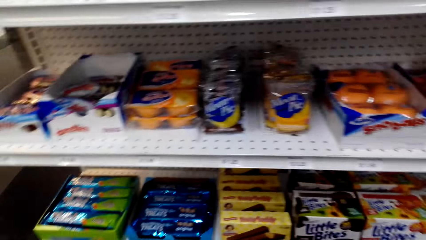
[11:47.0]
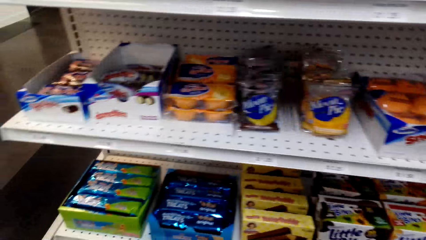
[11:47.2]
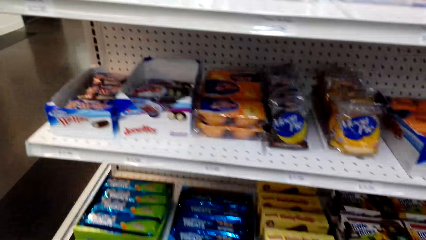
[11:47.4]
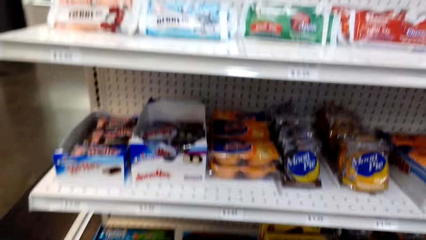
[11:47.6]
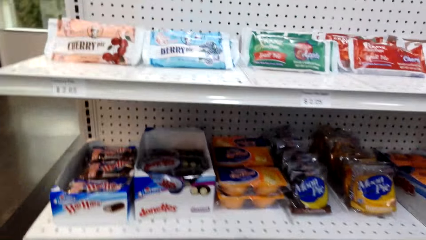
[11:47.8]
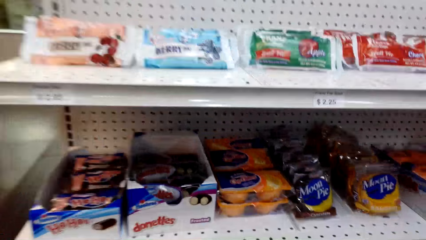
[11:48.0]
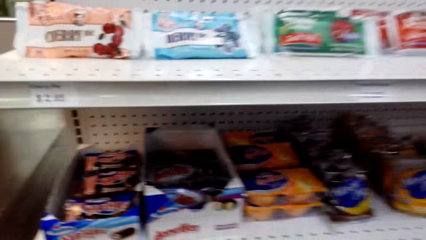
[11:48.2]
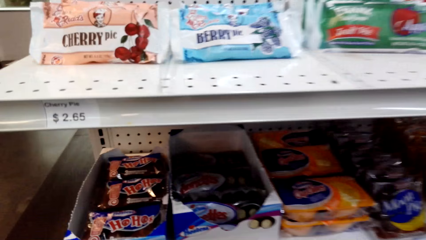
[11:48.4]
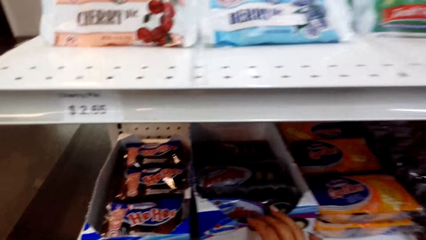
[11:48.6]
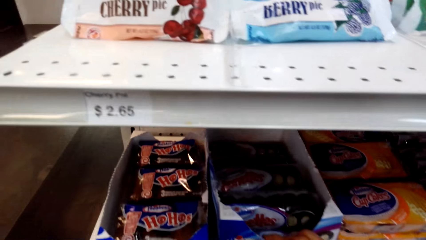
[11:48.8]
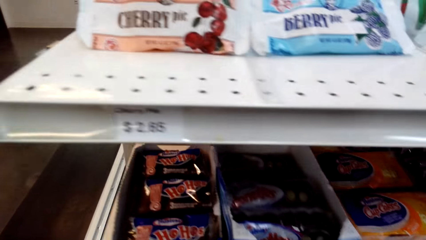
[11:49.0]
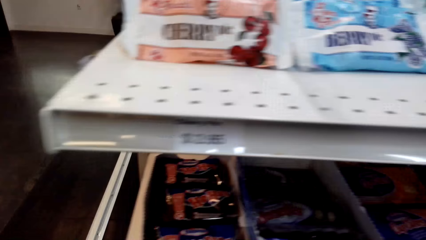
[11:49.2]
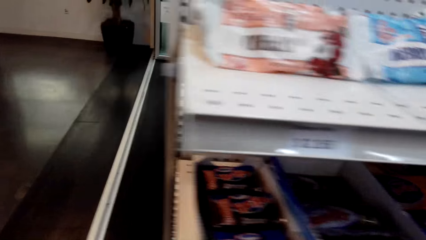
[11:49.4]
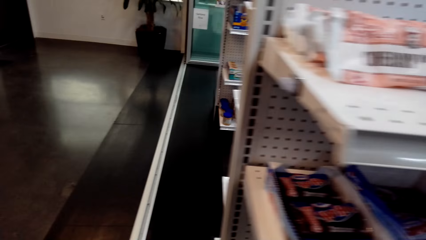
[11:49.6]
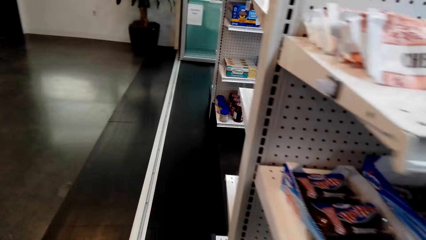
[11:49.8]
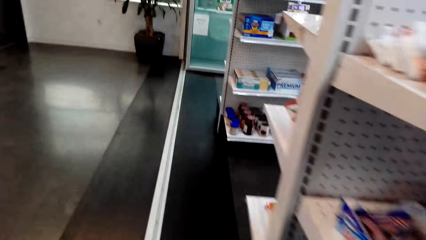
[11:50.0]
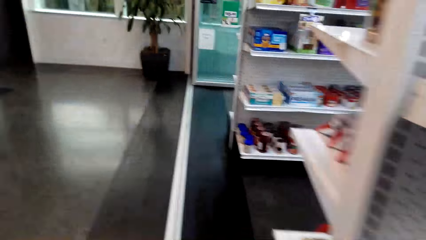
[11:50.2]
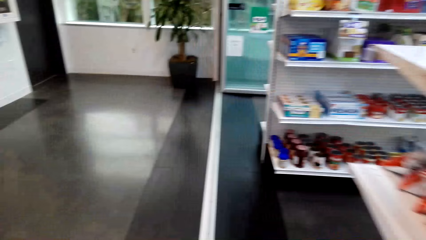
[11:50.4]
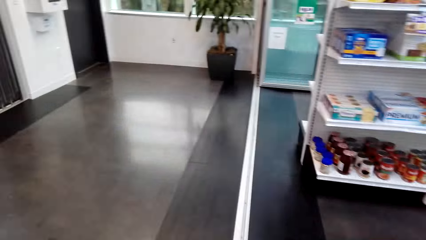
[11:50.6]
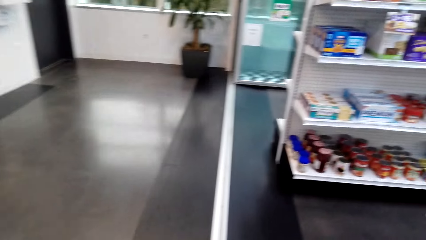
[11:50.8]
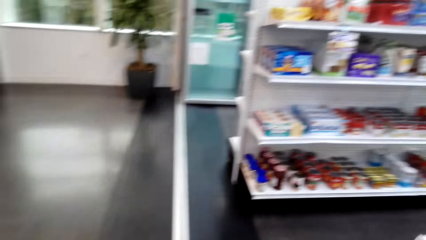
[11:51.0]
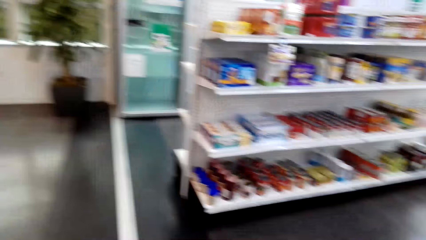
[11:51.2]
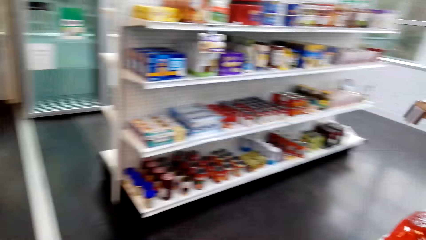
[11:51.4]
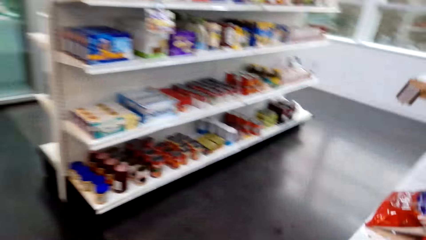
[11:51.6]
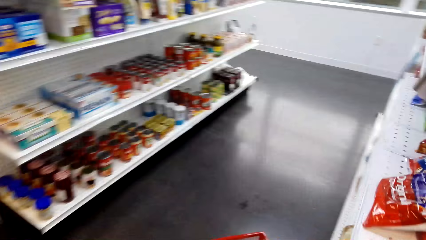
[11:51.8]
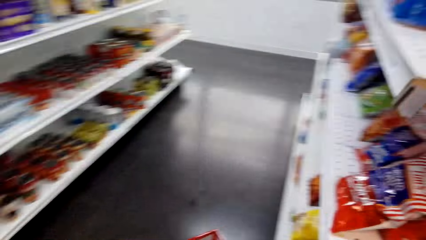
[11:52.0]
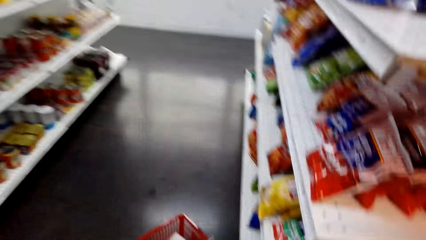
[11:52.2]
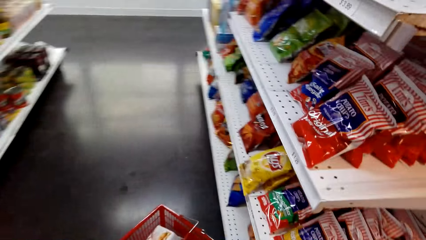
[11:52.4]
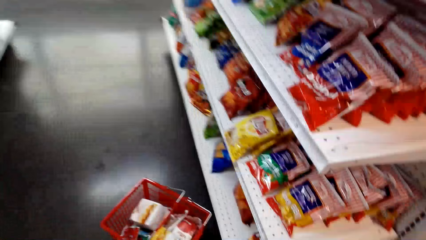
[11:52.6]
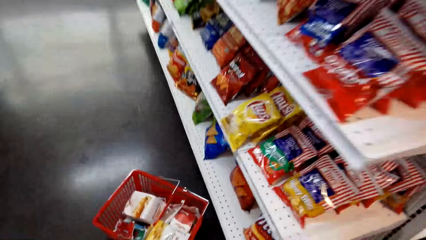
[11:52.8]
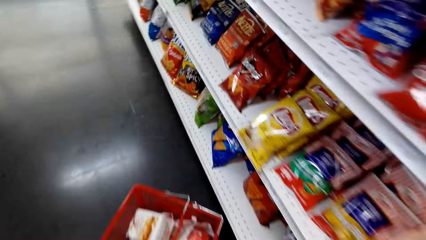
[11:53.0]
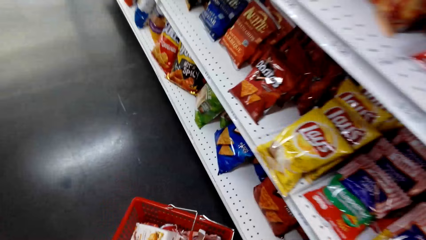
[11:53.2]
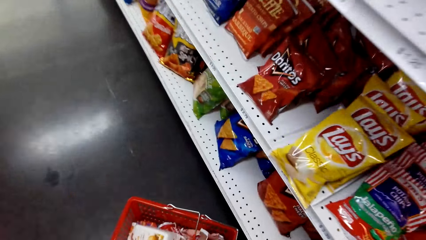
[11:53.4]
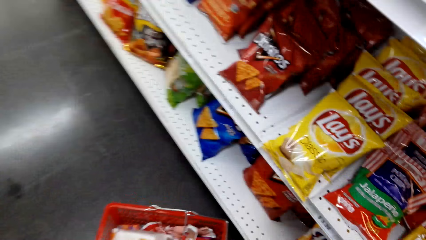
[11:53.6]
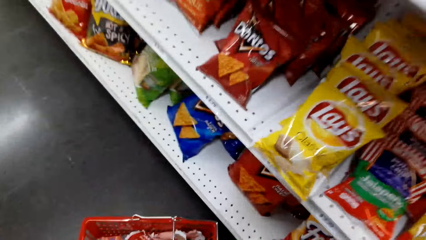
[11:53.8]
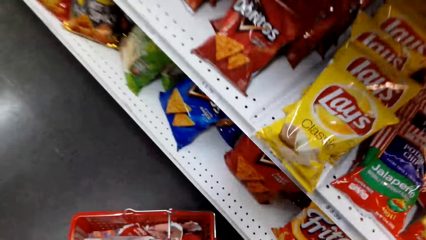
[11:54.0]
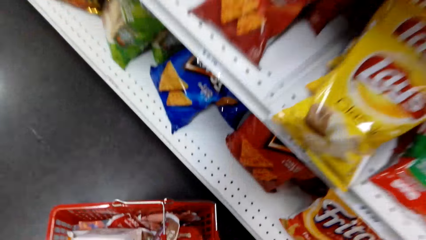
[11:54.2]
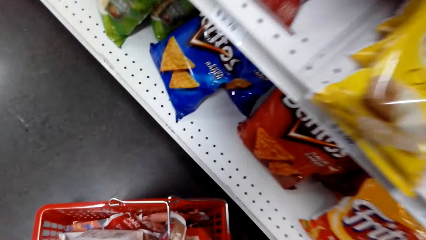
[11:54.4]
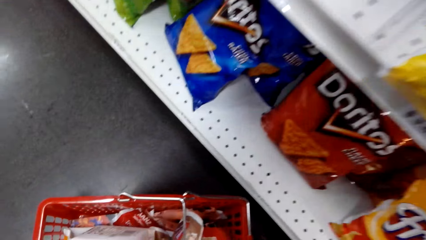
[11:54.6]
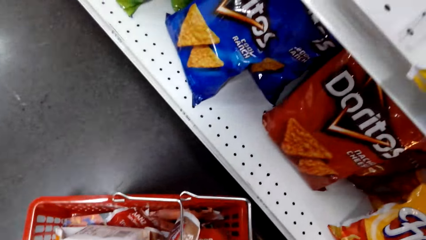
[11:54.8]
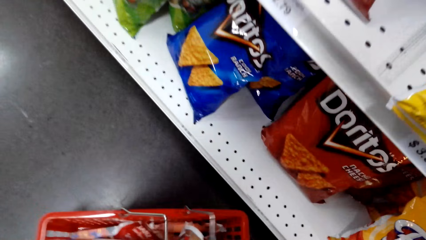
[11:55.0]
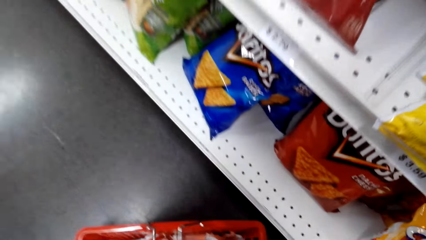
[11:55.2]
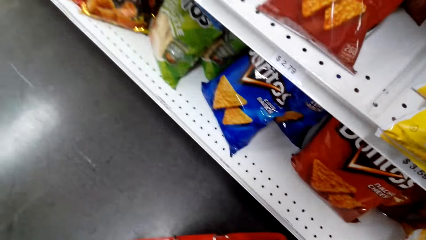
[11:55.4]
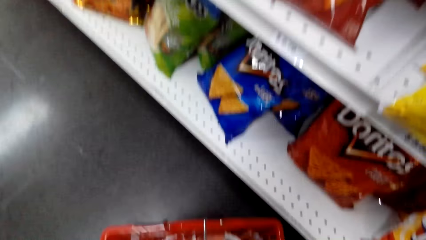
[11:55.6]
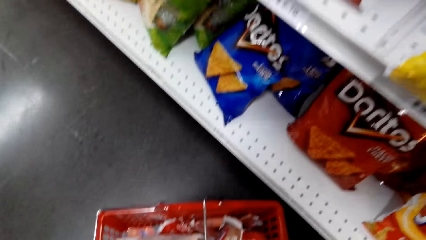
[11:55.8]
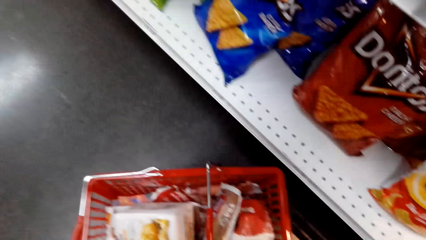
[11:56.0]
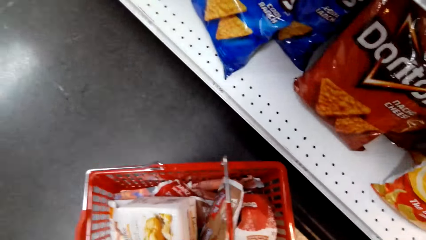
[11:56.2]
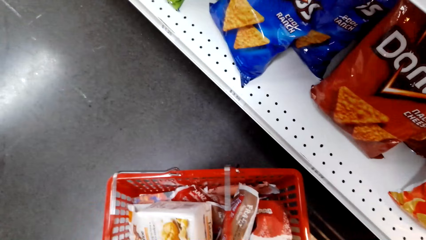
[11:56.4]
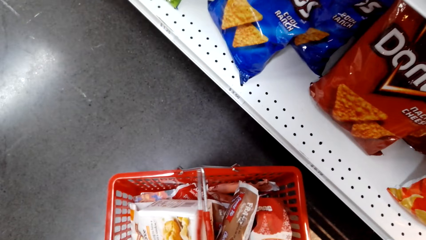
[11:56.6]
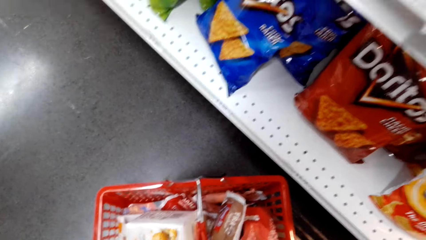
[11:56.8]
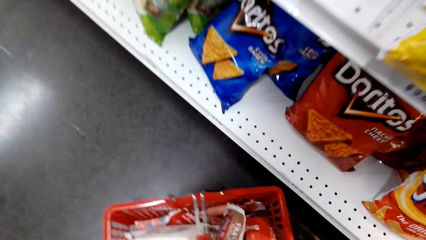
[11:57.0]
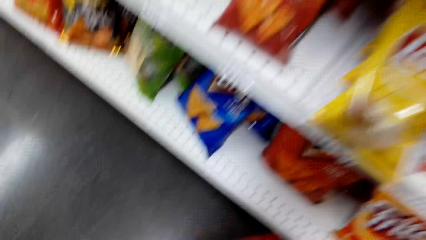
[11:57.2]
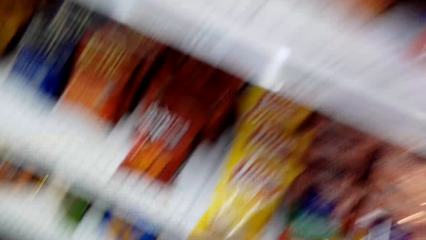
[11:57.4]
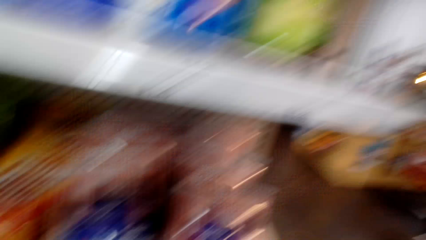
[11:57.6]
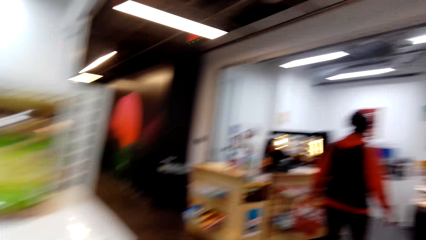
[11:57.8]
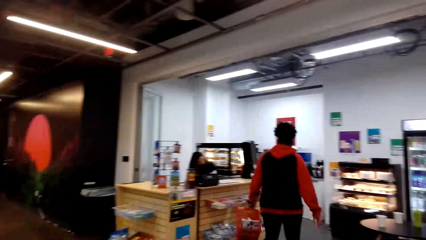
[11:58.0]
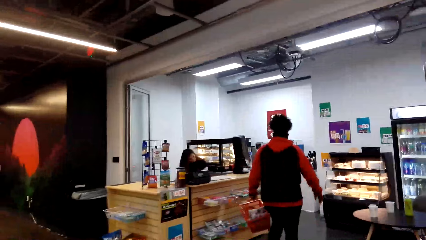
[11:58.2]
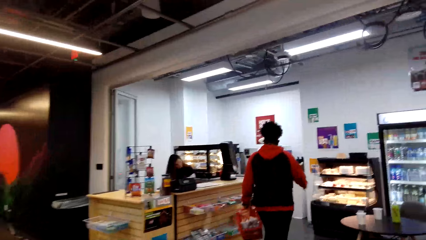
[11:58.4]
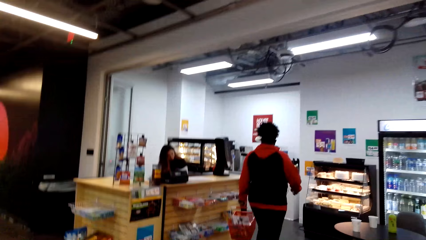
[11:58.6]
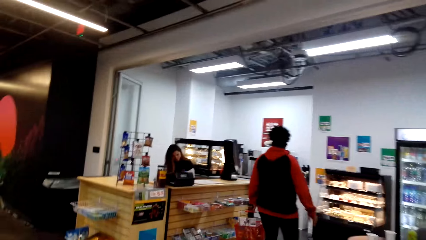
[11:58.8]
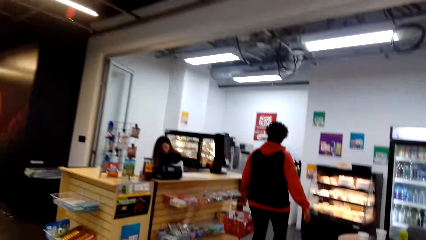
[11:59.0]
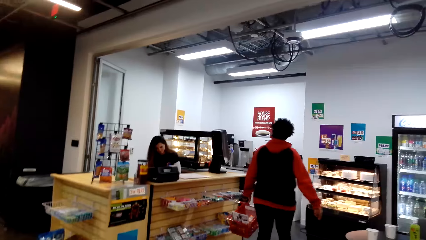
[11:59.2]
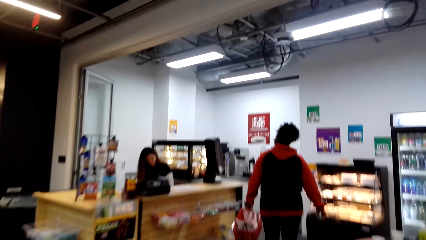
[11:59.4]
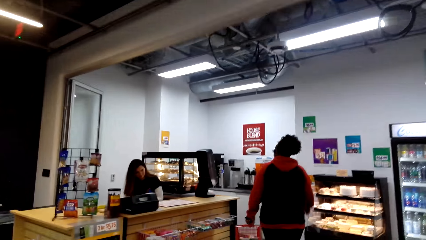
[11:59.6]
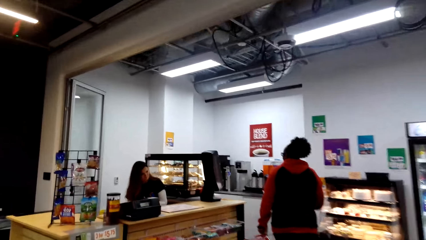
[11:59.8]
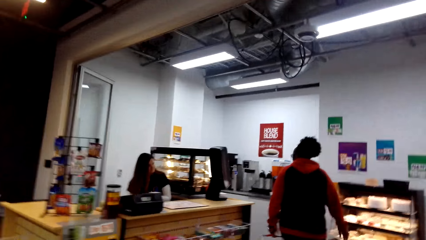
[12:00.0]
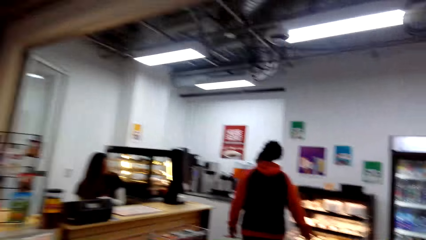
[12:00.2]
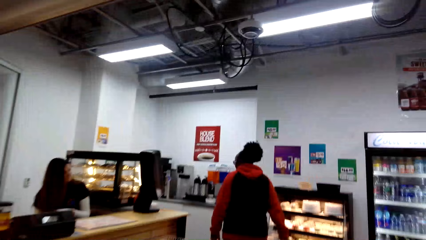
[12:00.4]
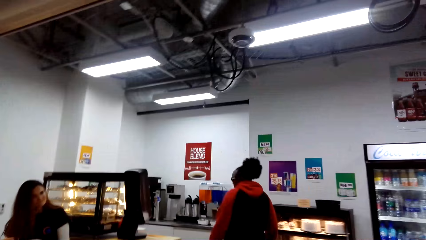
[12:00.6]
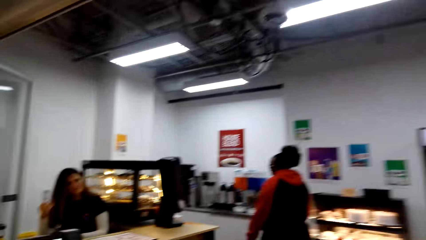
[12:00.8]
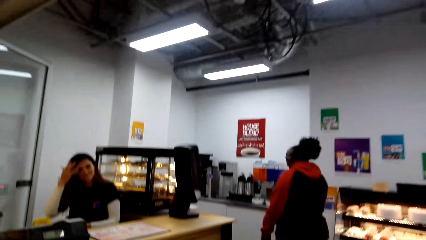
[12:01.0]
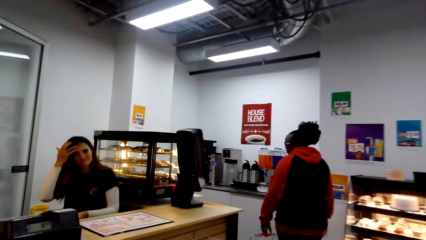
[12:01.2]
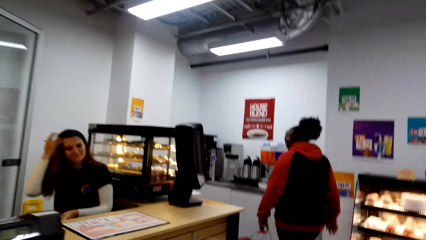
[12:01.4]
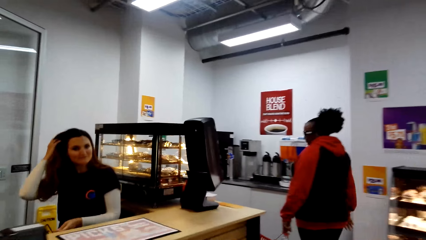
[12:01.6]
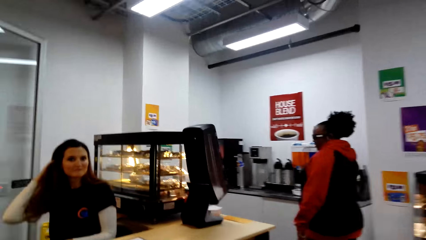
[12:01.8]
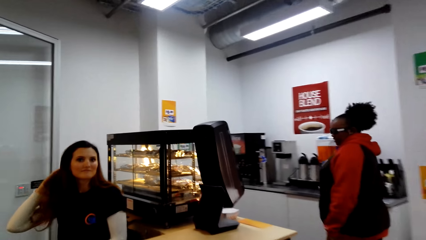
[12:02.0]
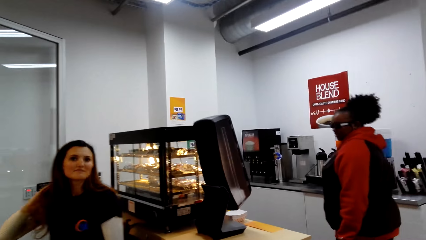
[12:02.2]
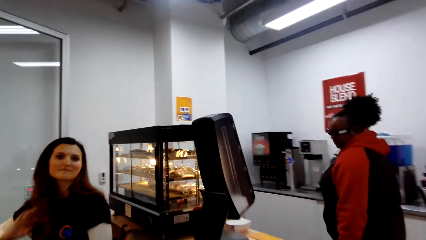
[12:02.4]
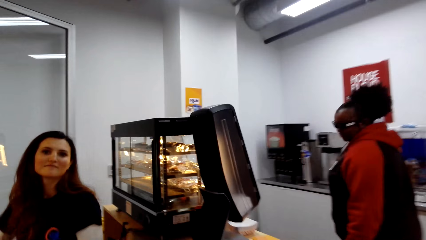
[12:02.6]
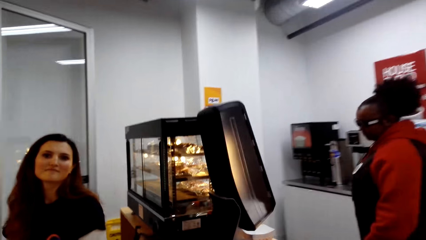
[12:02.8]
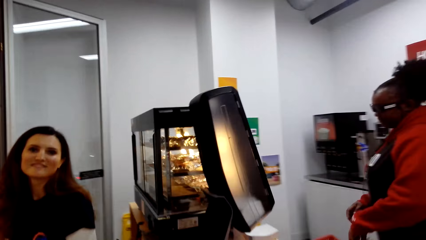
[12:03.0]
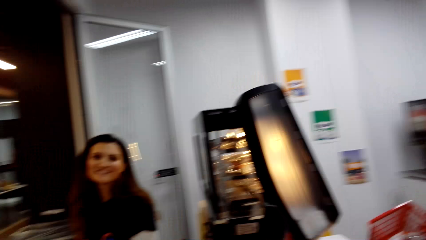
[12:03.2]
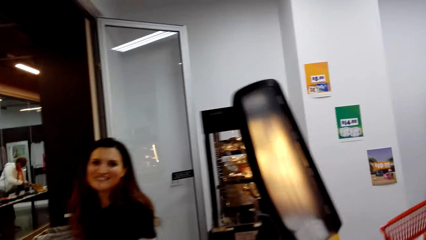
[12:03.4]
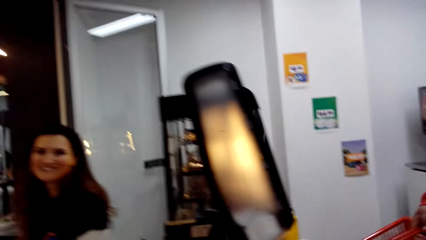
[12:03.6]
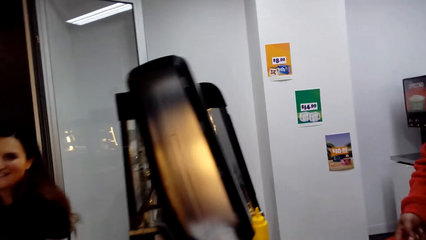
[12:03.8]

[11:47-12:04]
A woman picks the shopping basket. The camera wearer picks the shopping basket. The woman walks to the counter with the shopping basket in her hand. The camera wearer walks to the counter.
